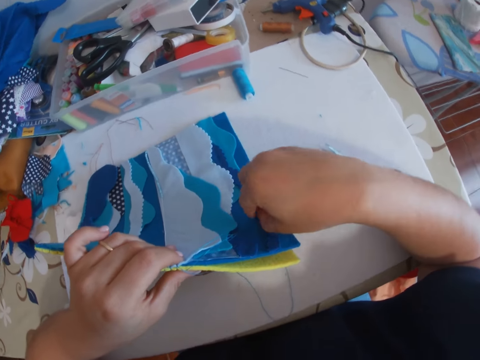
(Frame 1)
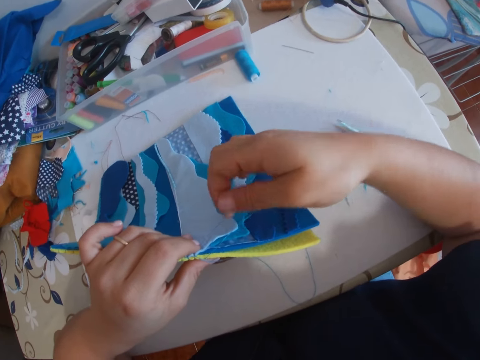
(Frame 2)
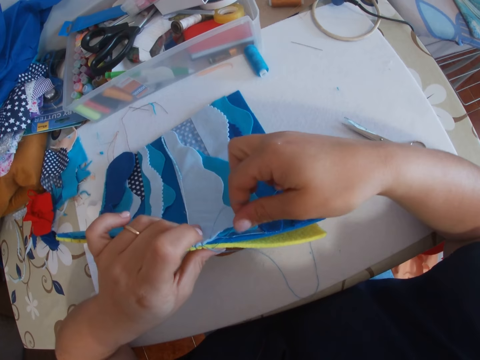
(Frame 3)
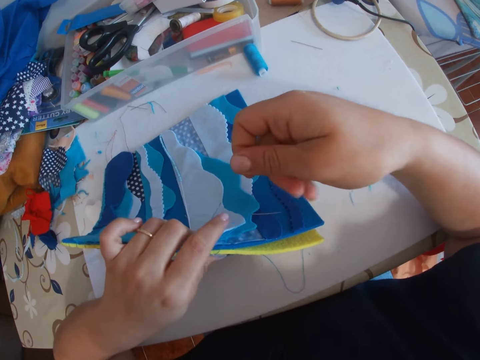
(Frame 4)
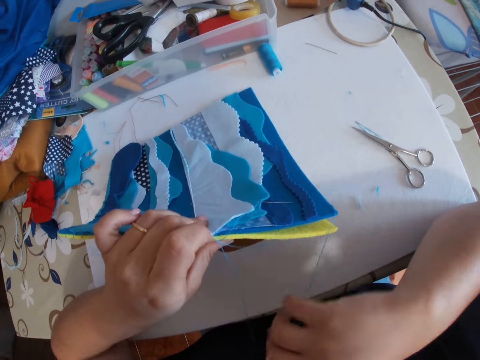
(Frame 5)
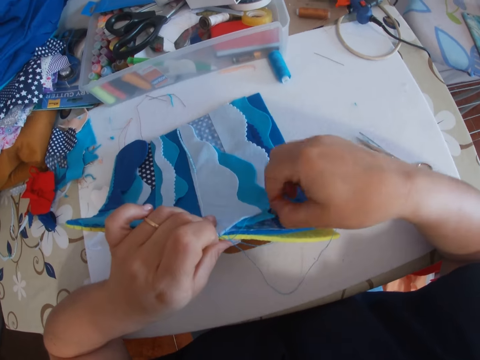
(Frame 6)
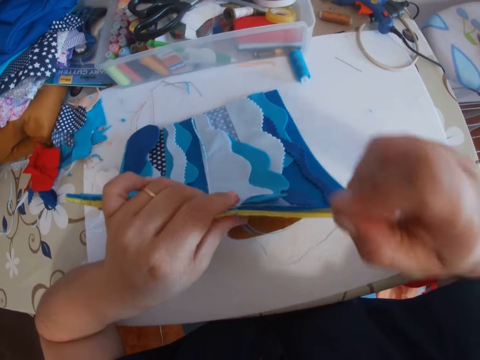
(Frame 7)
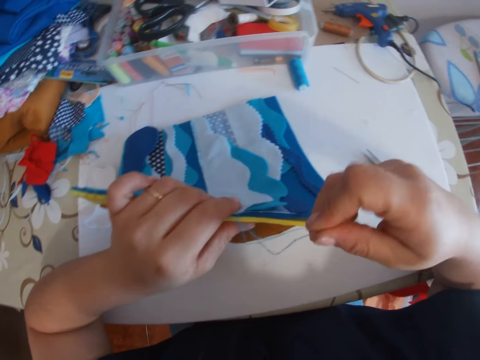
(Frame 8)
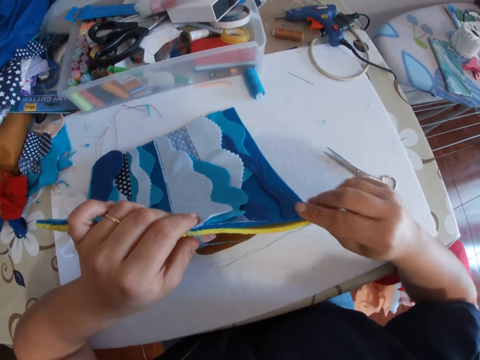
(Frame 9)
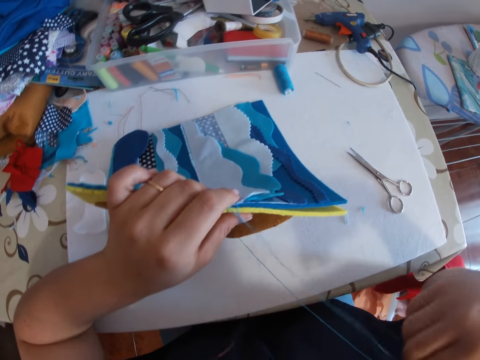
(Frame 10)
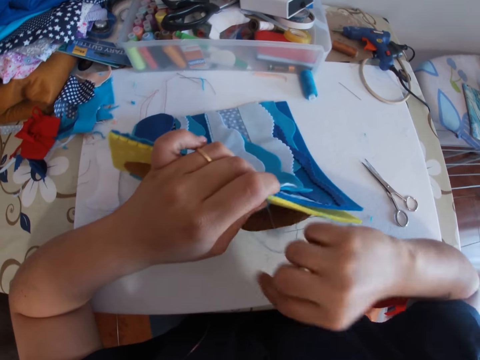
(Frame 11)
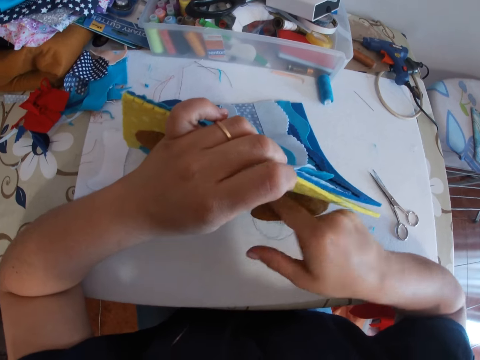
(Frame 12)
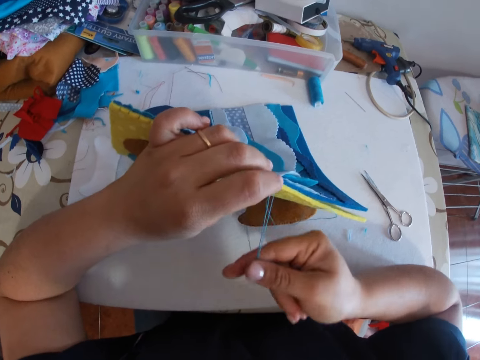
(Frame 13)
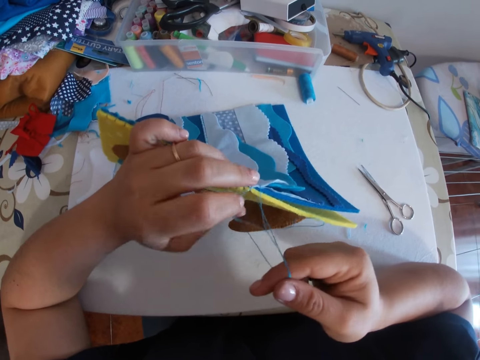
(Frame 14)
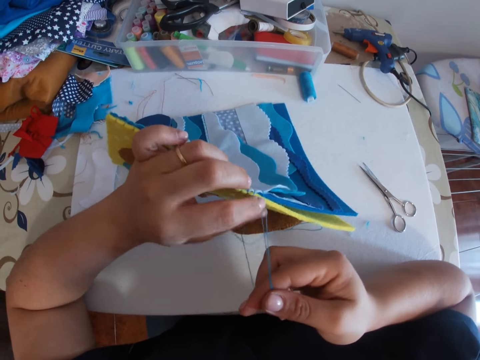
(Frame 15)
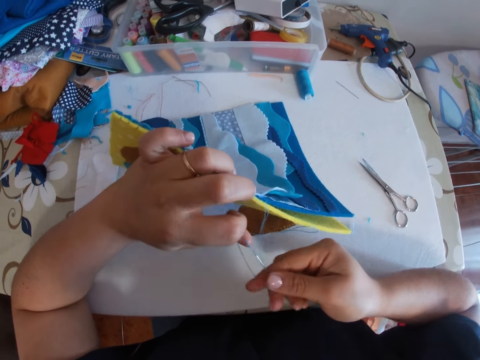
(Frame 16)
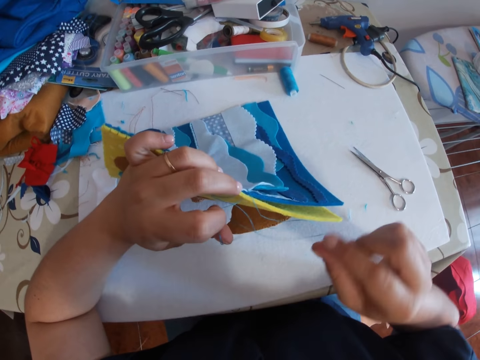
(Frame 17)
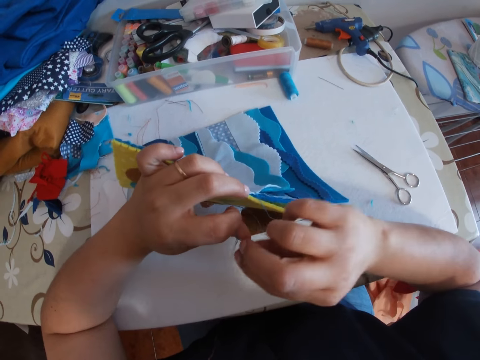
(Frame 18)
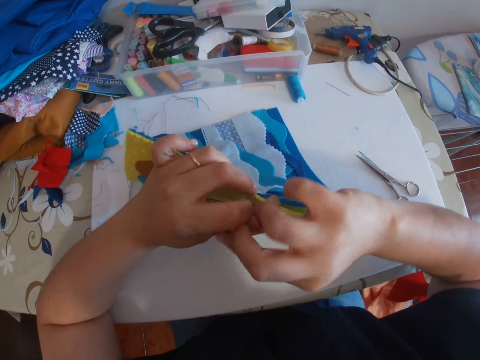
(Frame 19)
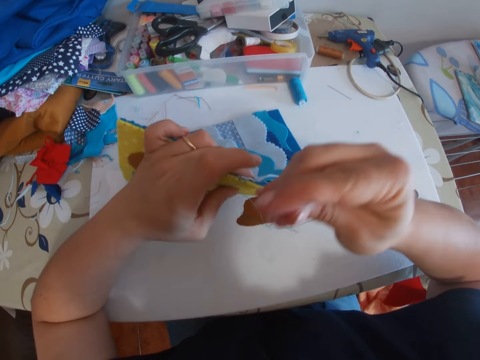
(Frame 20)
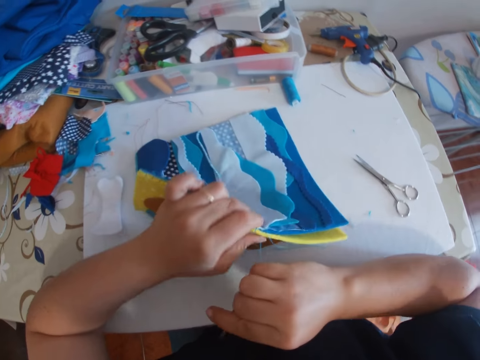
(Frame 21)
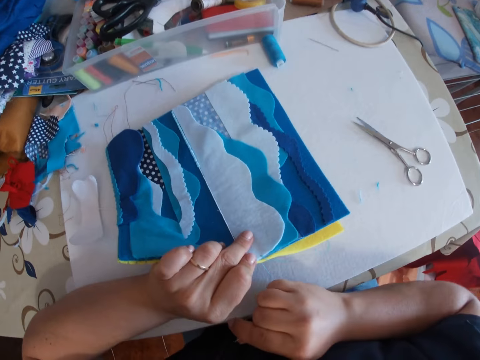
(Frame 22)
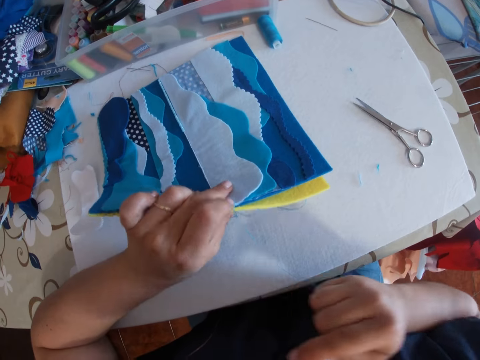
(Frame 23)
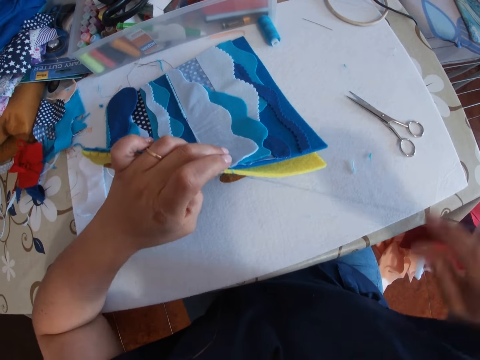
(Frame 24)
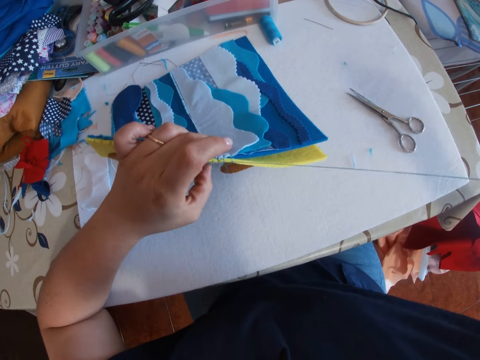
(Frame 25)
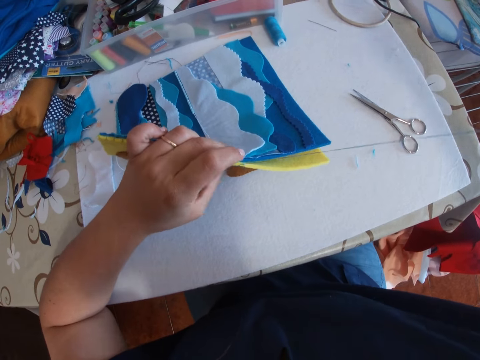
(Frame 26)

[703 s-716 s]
The camera wearer pulls thread from the cloth material with two of her left fingers. She pulls the thread from the cloth material with her right hand. She pulls the needle with the thread. She cuts the thread with her right hand and holds the cloth material with her left hand. She pulls the thread with her right hand.

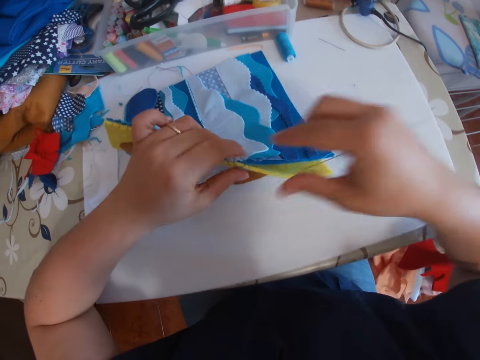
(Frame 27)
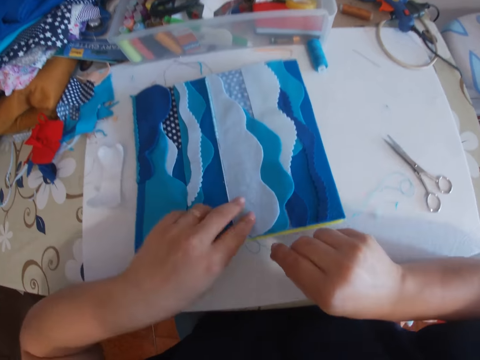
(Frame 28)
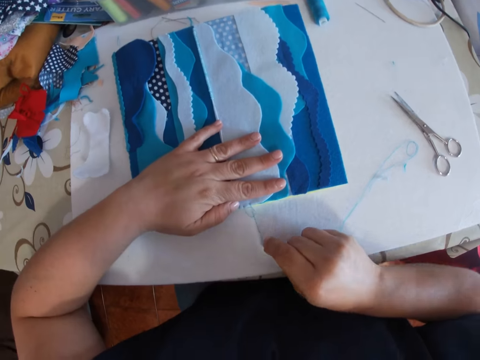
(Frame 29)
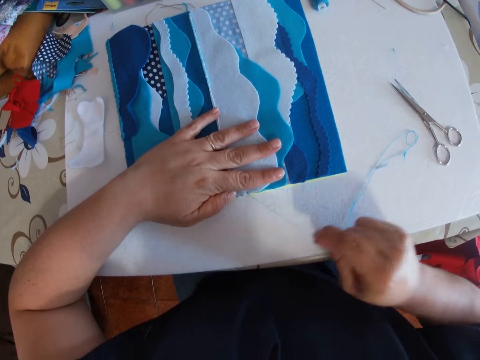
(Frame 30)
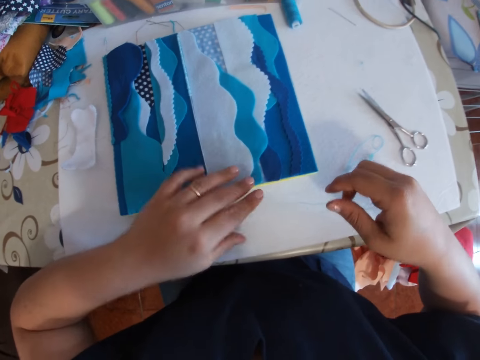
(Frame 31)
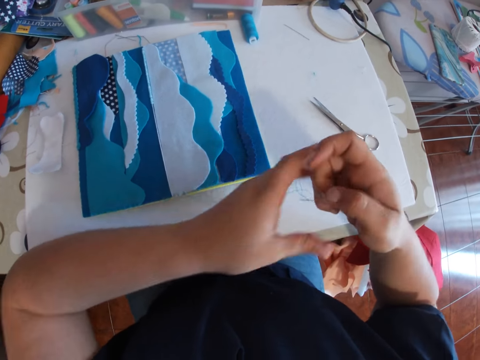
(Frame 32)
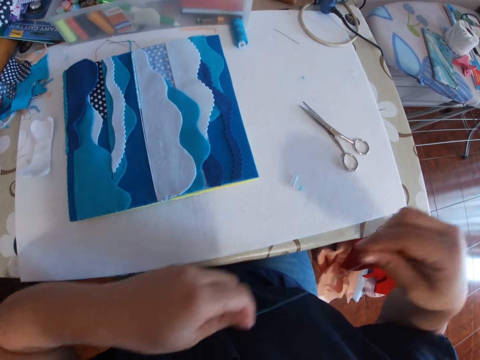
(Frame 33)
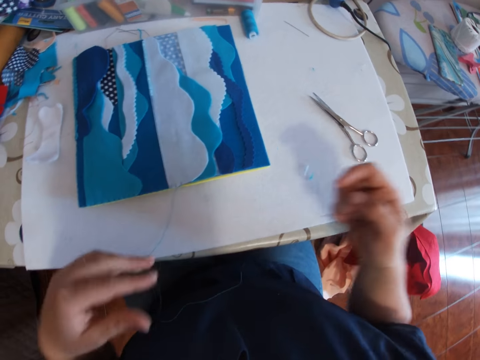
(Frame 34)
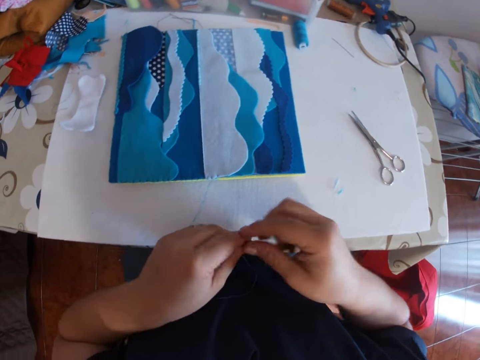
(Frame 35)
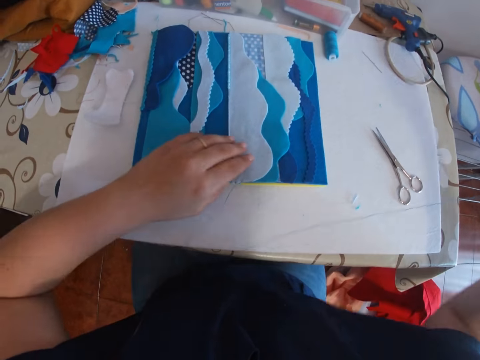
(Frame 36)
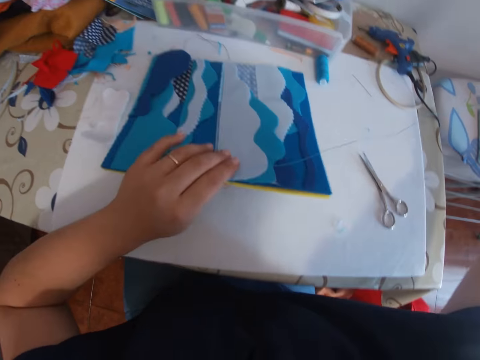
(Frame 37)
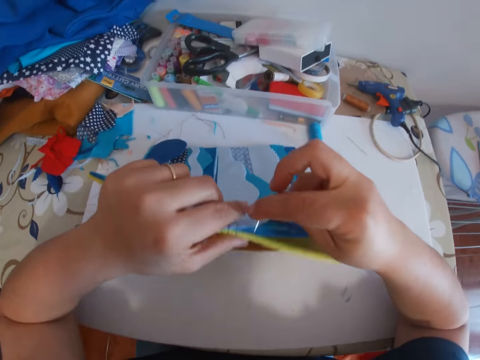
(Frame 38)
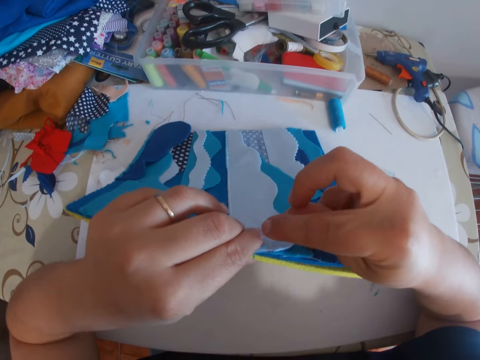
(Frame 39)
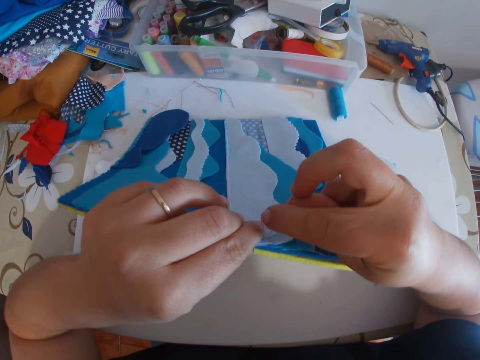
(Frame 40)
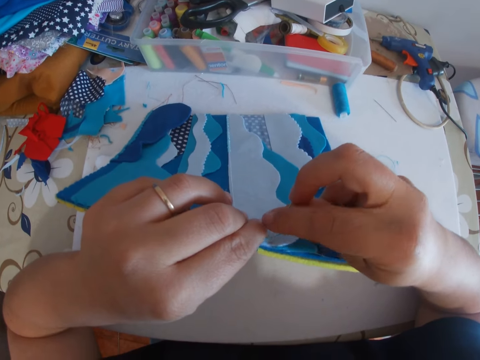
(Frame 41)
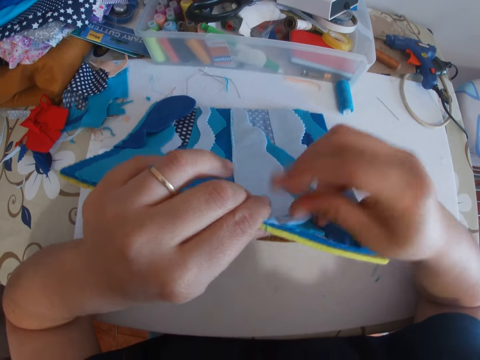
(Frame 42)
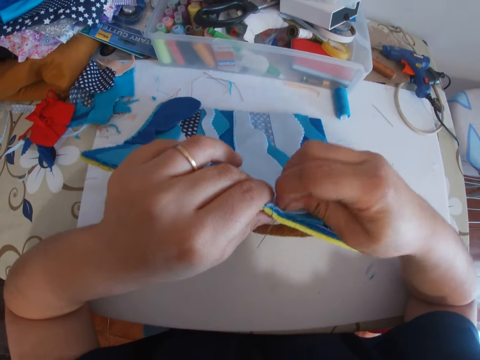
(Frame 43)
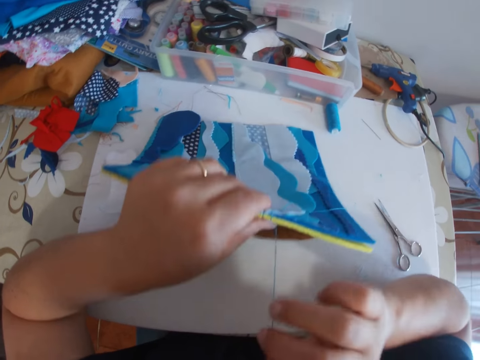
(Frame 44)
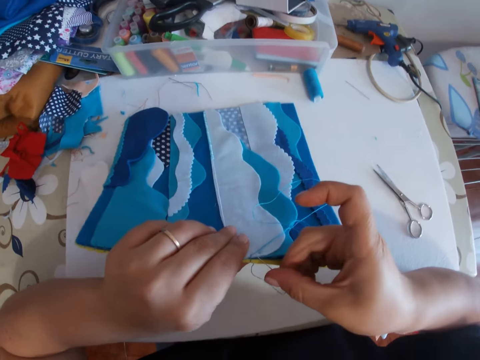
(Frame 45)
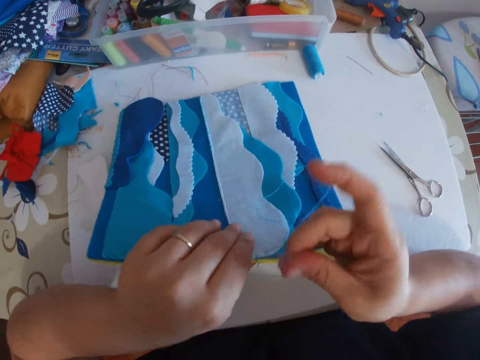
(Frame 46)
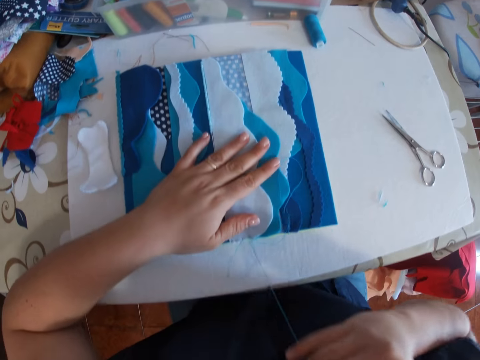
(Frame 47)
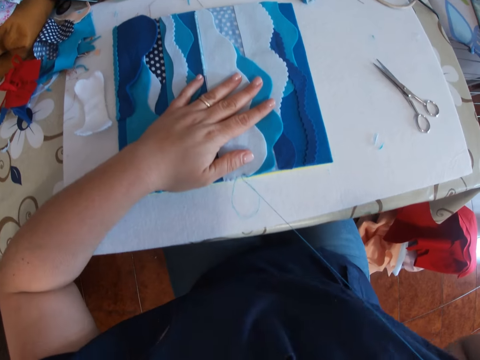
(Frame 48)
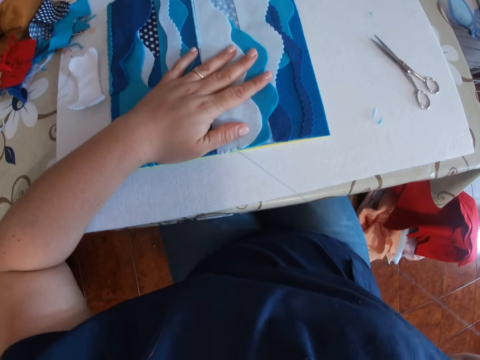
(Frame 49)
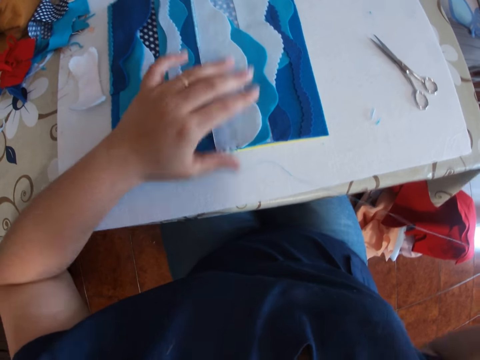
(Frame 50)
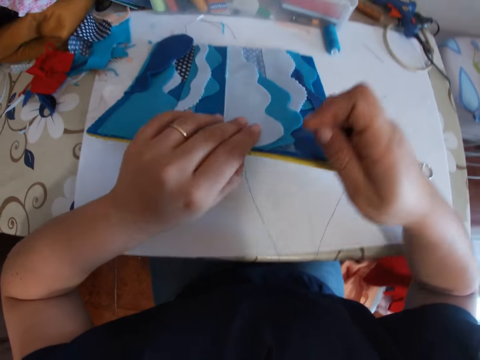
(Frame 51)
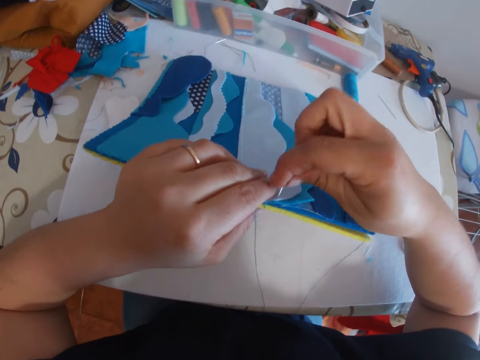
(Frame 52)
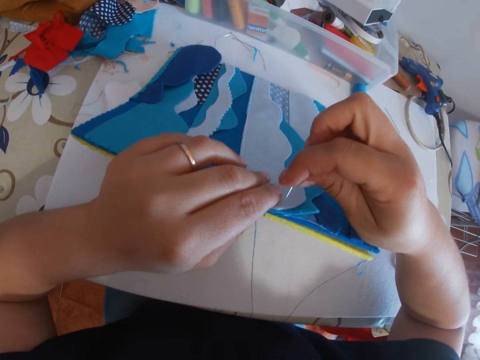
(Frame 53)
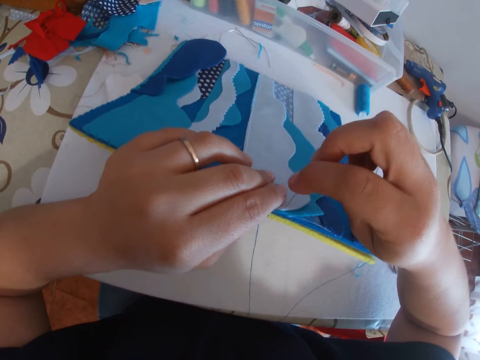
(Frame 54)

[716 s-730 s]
The camera wearer holds the cloth material with both hands. She holds down the cloth material to the table with her left hand. She pulls the thread with her right hand. She stretches the thread with both hands. She holds something. She raises the cloth material with her left hand. She sews the cloth material with the needle in her right hand. She drops something on the table. She pulls the thread through something with her right hand. She holds down the cloth material to the table with her left hand. She grasps something. She lifts the cloth material with her left hand. She sews the cloth material with the needle in her right hand.
